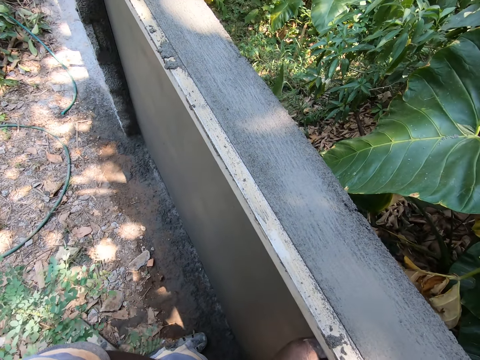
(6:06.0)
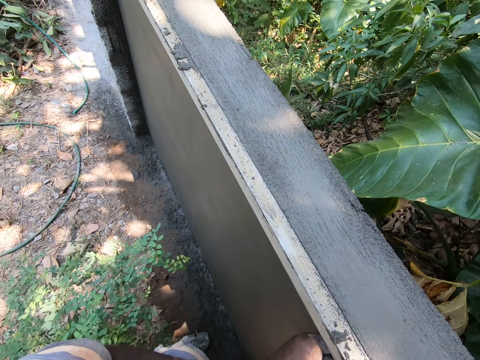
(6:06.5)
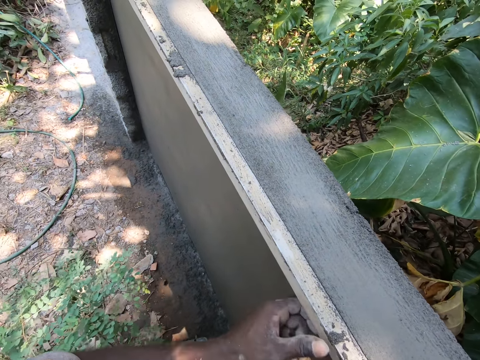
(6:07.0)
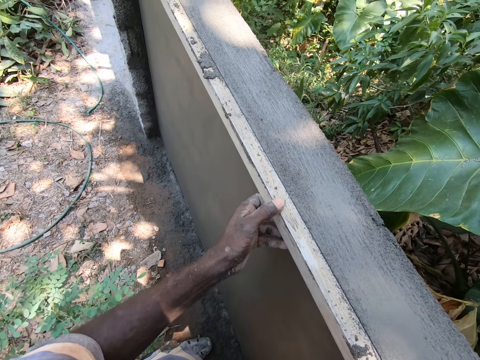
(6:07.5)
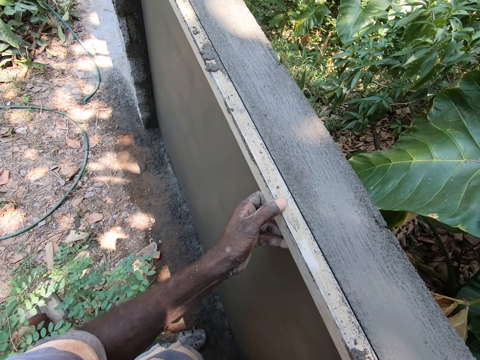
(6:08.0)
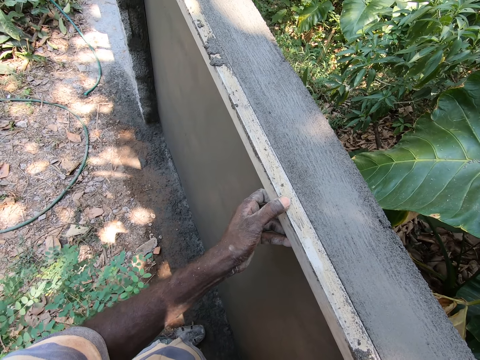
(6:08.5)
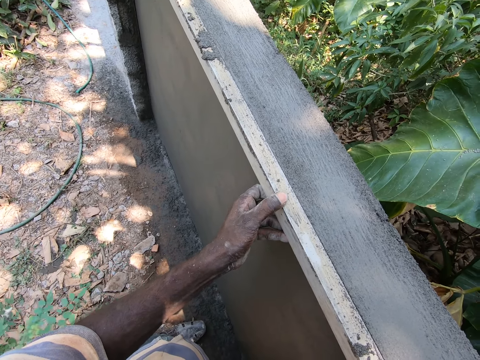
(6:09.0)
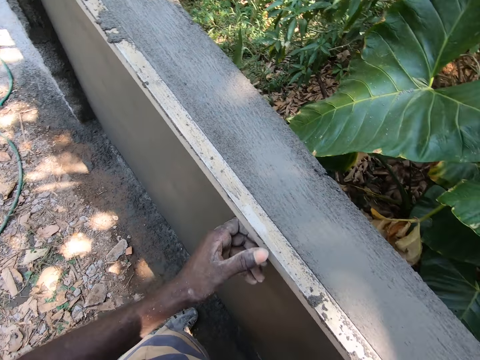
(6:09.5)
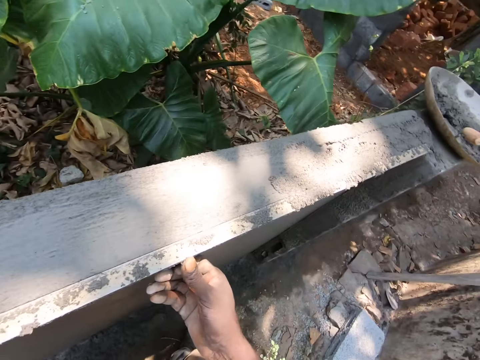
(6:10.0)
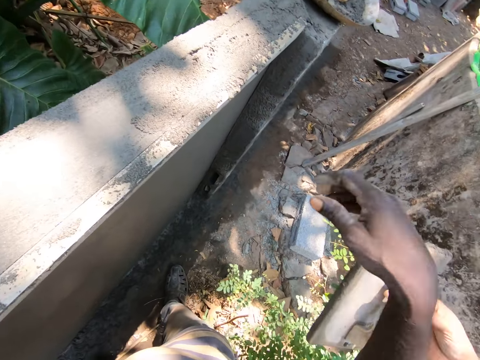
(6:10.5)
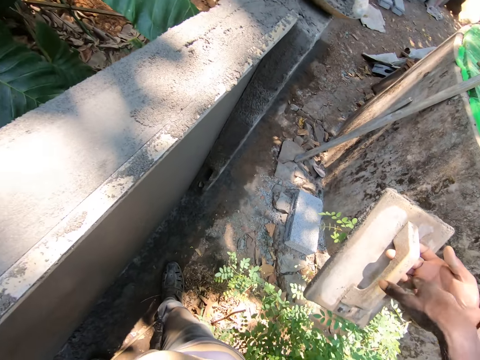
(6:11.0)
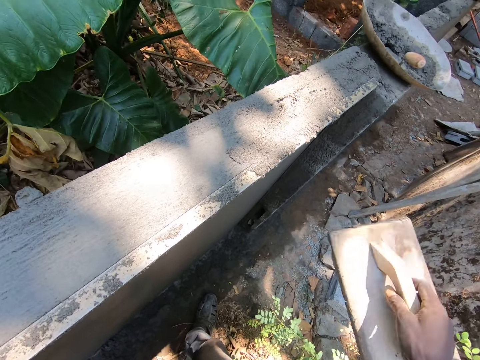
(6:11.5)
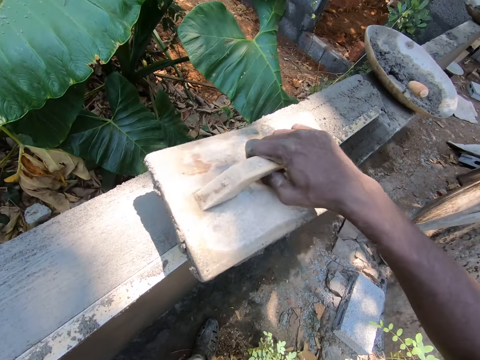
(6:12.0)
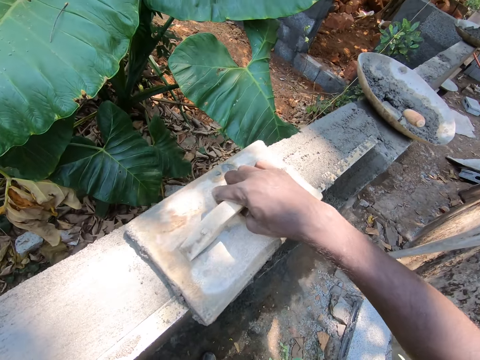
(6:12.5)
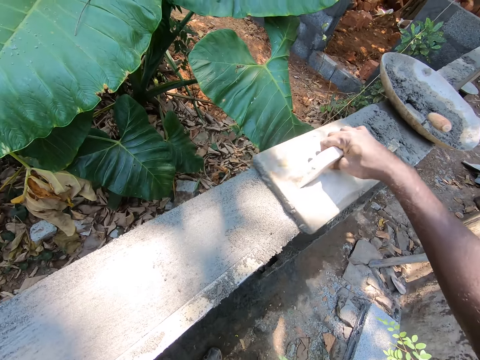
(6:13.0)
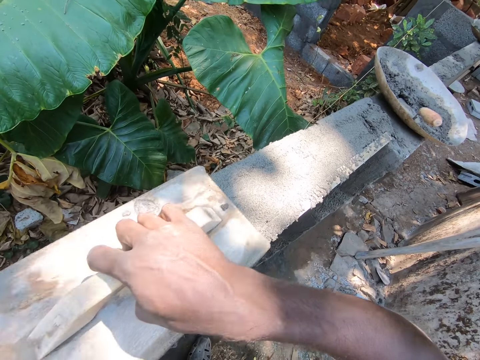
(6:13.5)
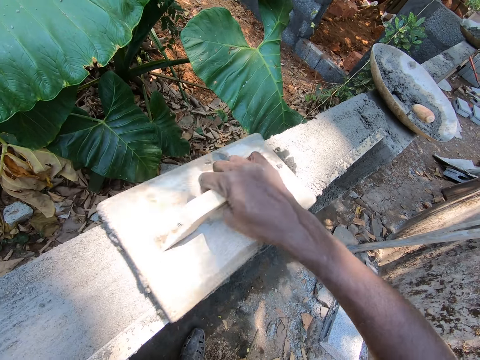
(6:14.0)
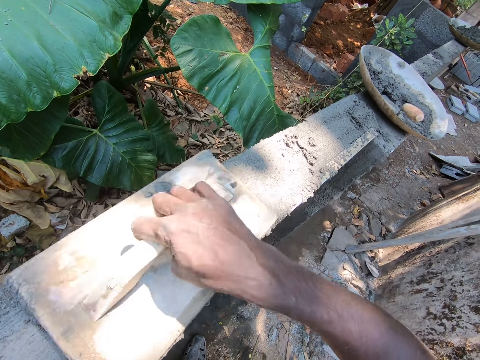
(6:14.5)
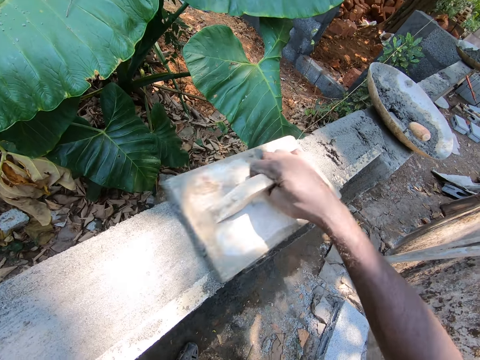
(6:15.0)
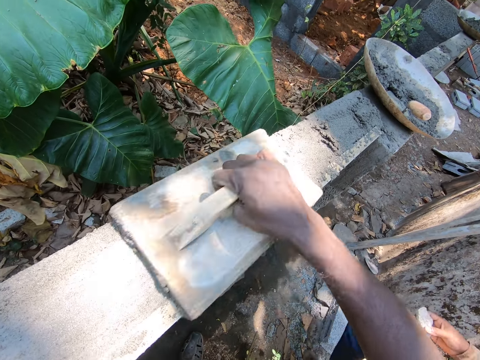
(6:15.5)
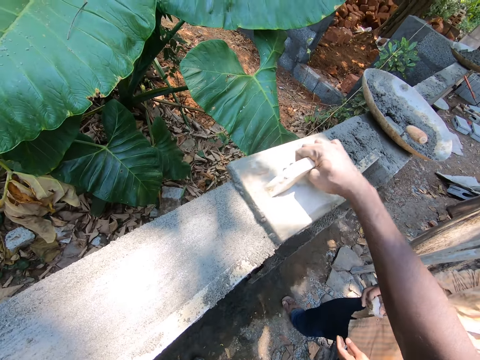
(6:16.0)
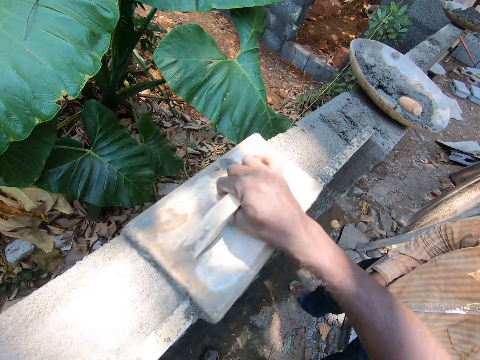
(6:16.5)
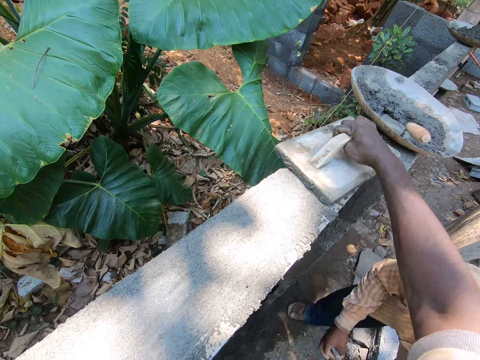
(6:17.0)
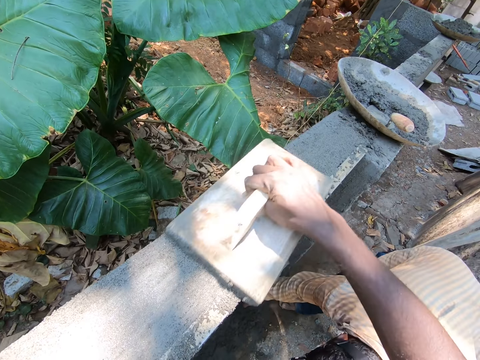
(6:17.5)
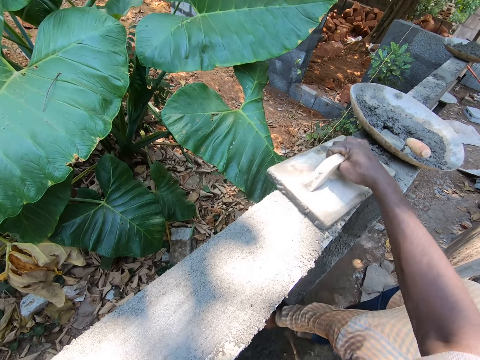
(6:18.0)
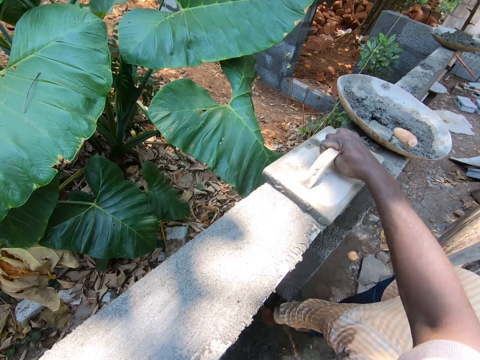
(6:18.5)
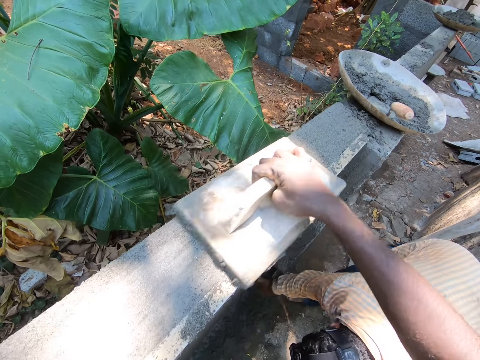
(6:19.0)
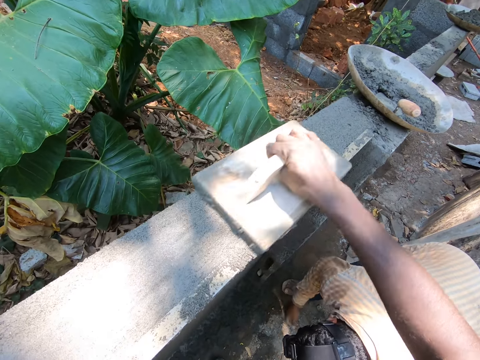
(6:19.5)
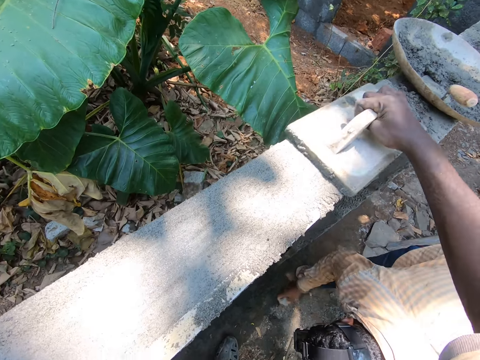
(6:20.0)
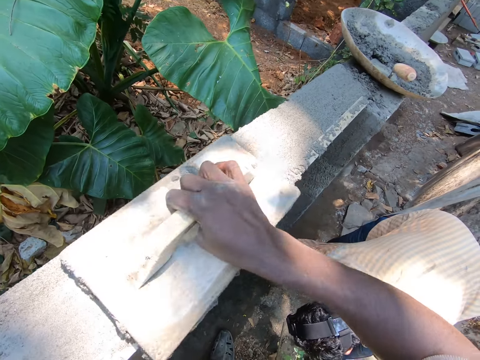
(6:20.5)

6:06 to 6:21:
The camera wearer touches wood. They release the wood. They pick up a wooden float from a person. The camera wearer touches the wooden float. They plaster the wall.

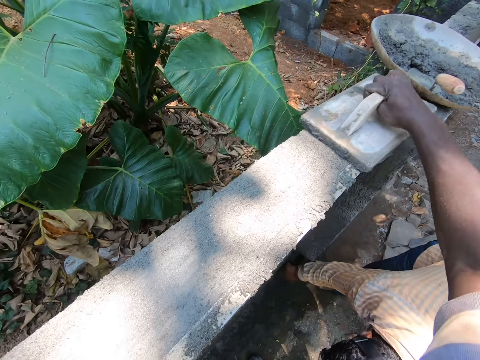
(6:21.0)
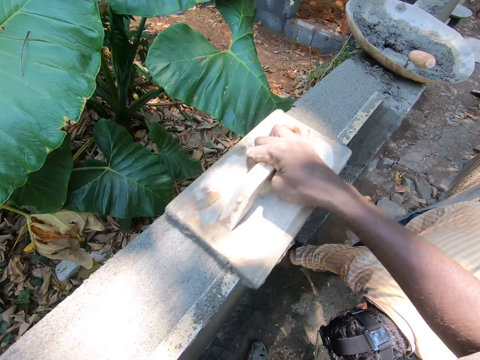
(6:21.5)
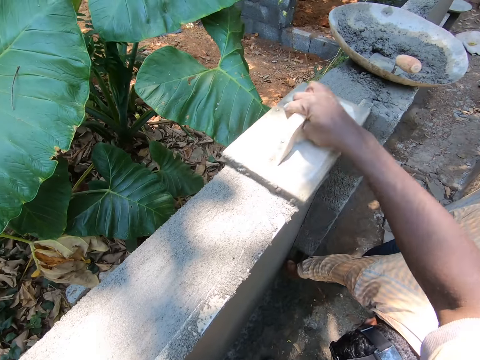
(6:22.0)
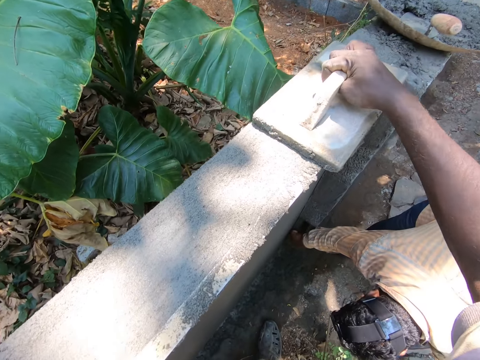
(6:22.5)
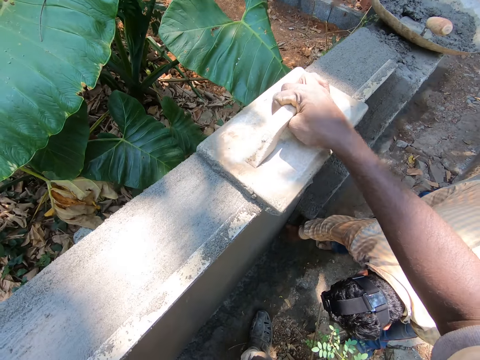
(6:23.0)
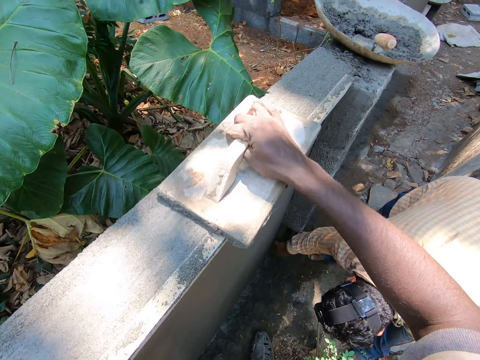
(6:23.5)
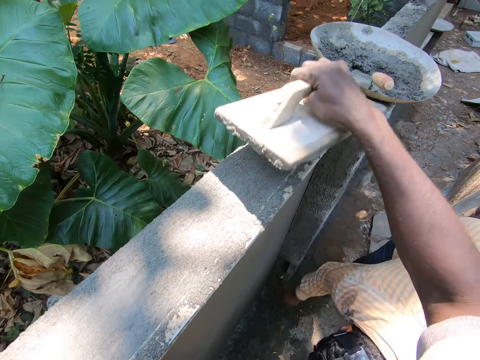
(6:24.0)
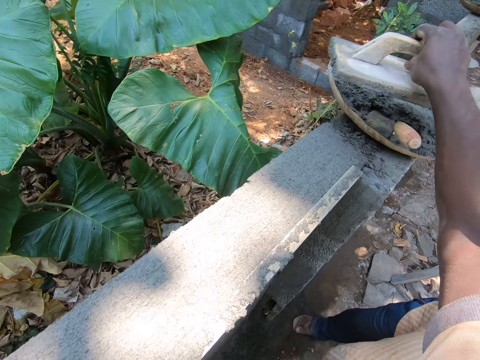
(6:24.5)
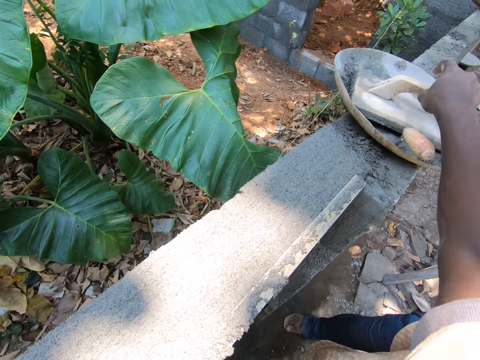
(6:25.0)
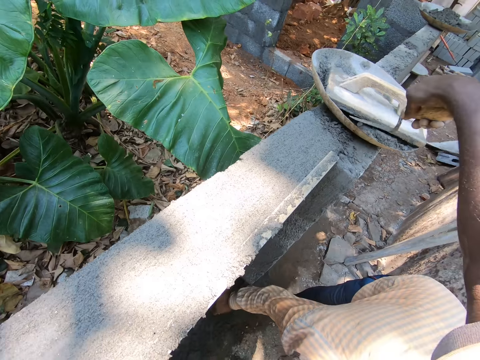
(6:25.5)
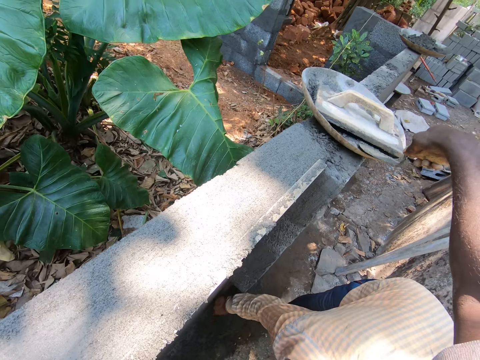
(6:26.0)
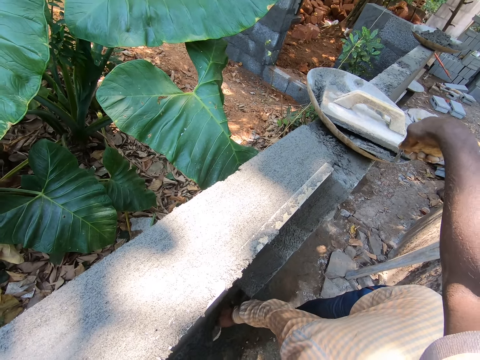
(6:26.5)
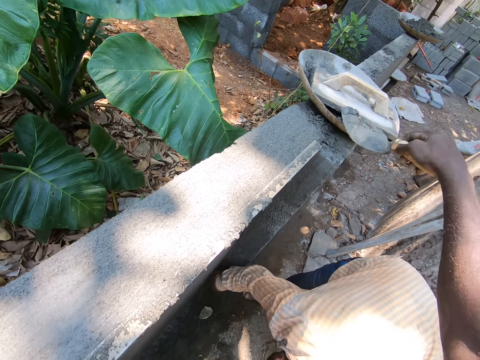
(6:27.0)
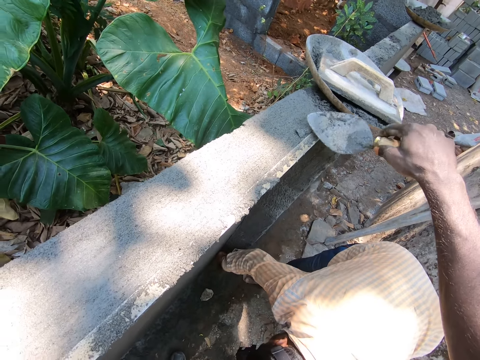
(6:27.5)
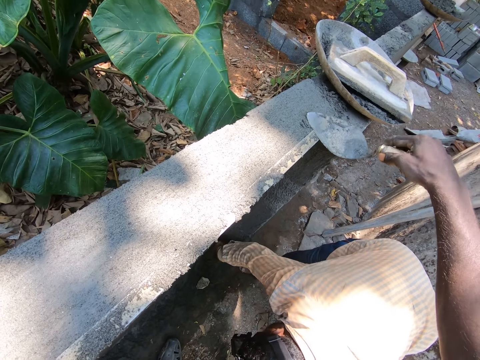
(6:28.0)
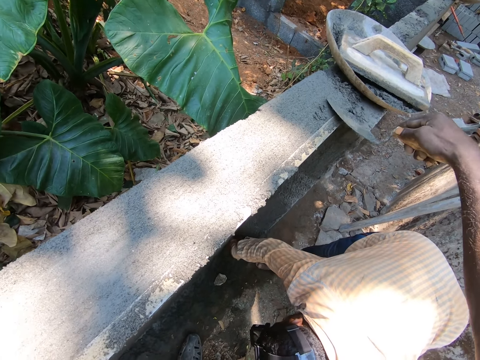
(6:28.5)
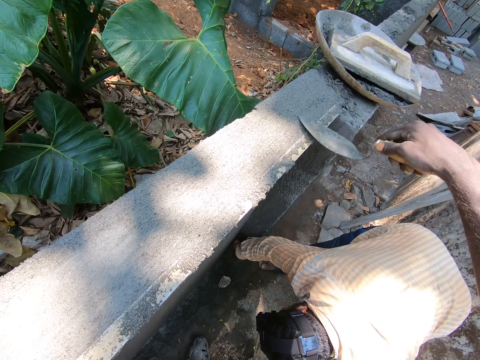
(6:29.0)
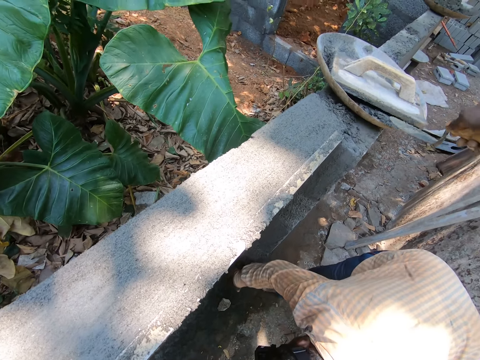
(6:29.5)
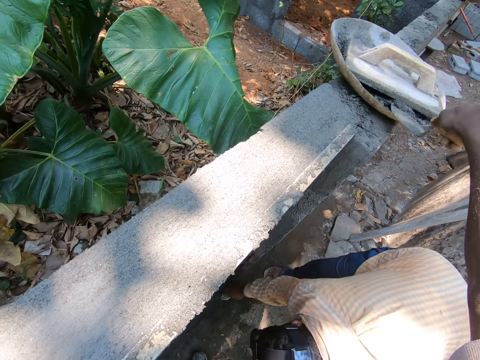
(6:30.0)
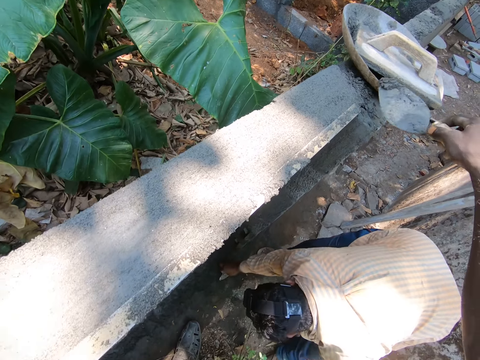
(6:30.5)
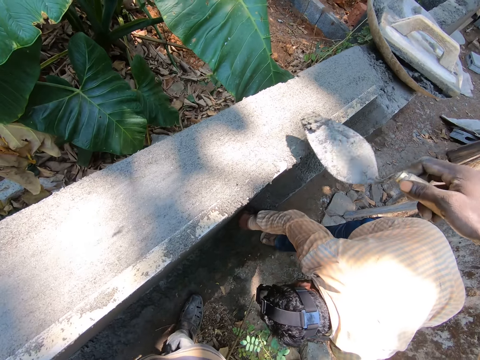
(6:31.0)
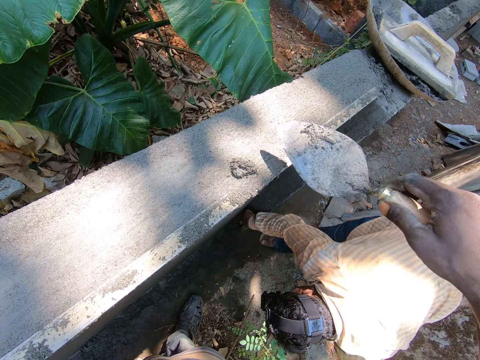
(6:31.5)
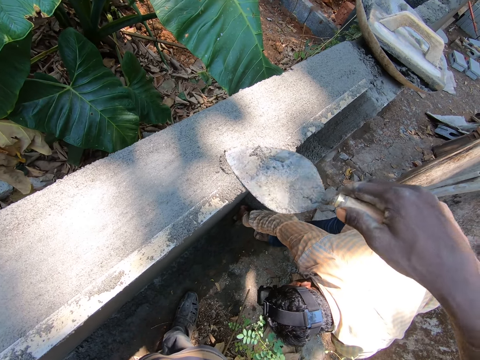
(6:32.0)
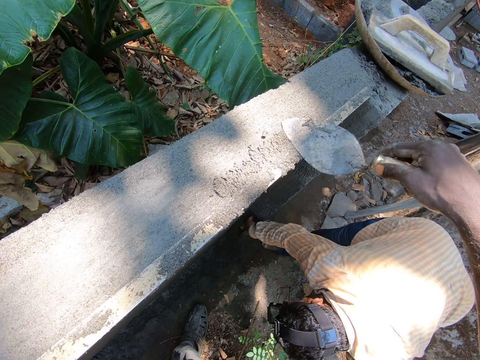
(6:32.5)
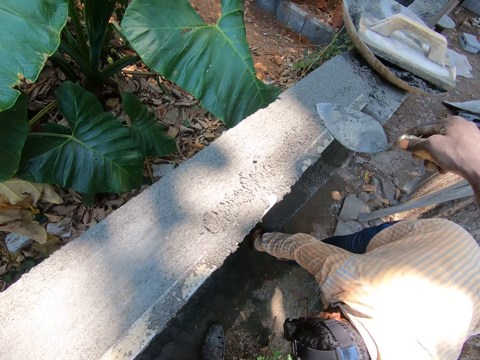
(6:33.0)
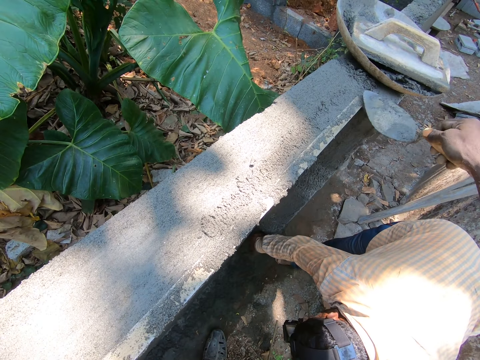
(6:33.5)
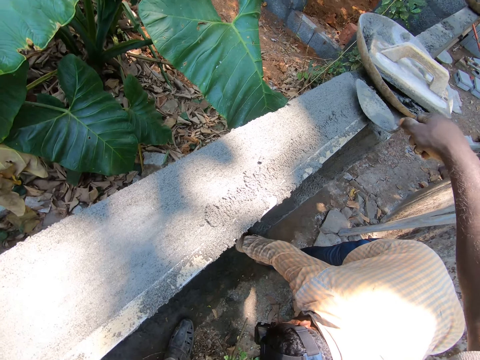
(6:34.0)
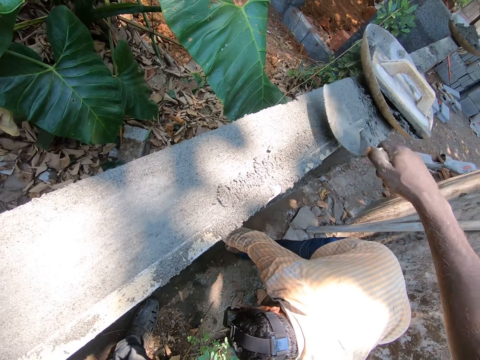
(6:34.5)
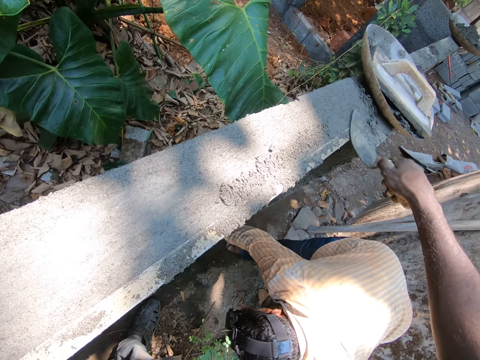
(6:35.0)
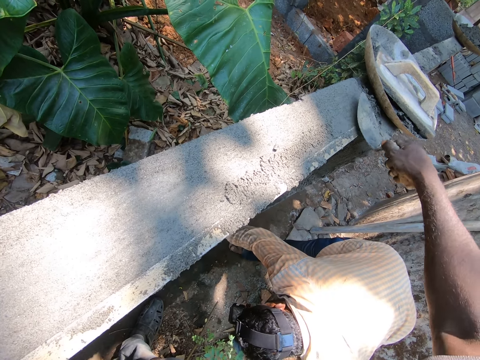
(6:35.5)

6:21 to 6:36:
The camera wearer puts the wooden float in a tray. They pick up the trowel from the tray. They touch the trowel. They scoop concrete from the tray. They put the concrete on the wall. They plaster the wall. They scoop concrete from the tray. They put the concrete on the wall. They plaster the wall.
